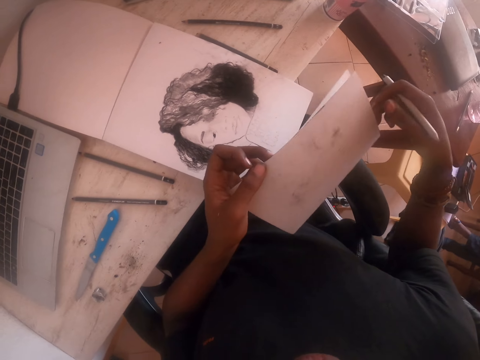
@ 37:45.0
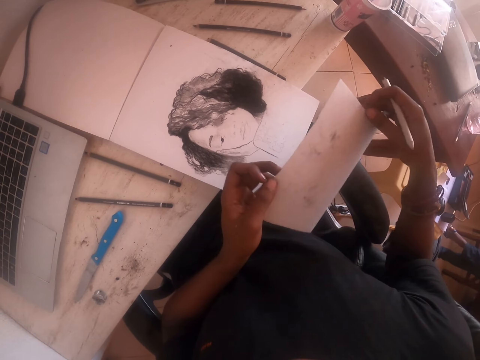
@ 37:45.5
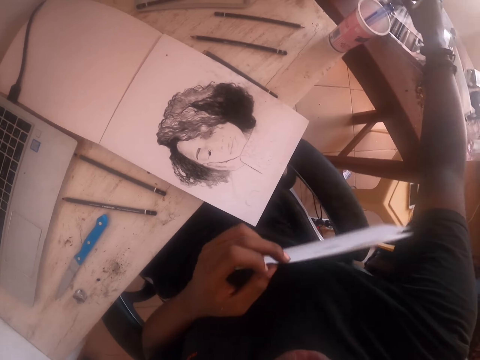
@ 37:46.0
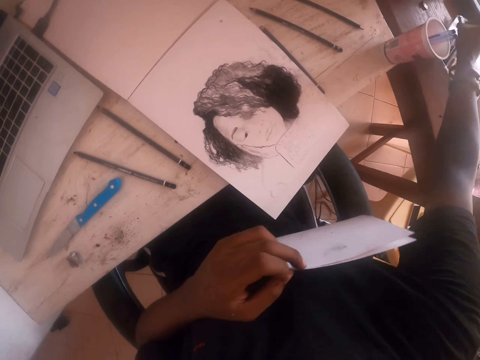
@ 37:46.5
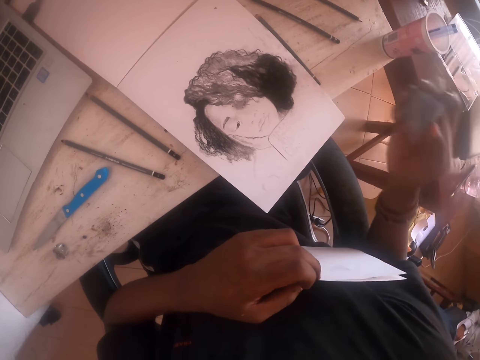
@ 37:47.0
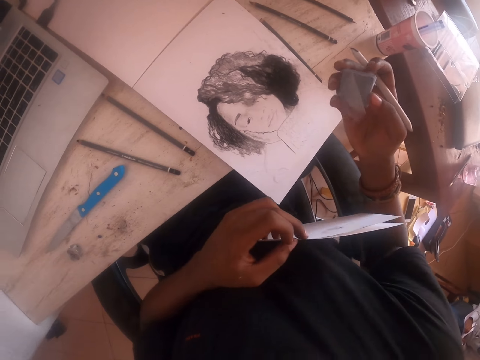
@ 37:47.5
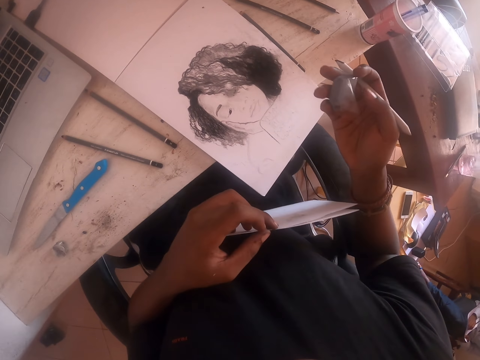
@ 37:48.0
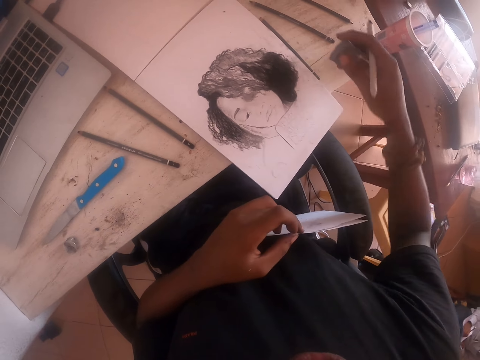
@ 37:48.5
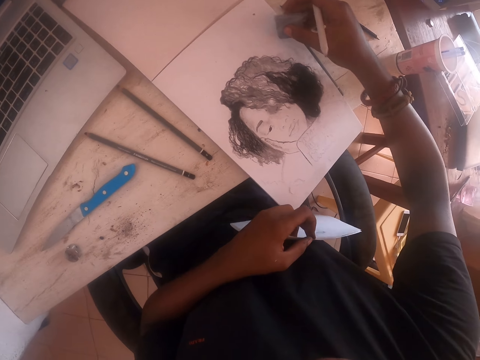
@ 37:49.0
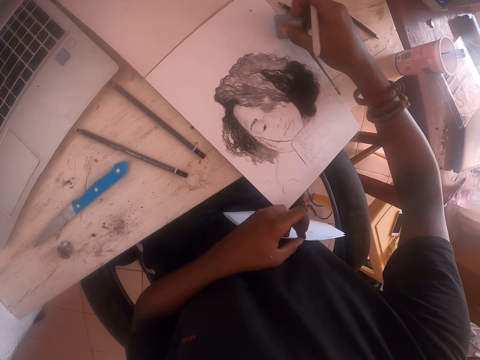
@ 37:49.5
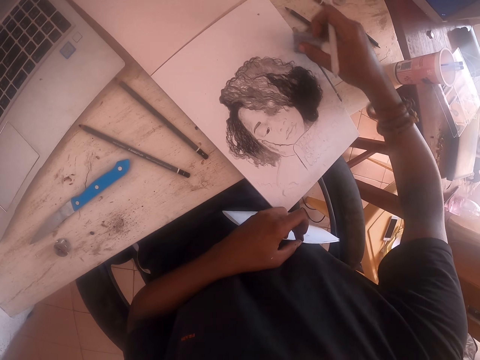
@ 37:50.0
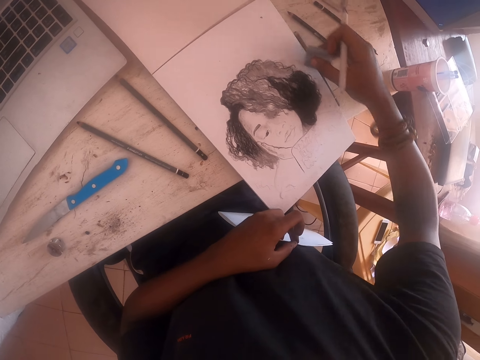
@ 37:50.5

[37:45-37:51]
The camera wearer moves around the paper with the left hand. They stretch the right hand. They pick up an object. They hold the object with the right hand. They check the object. They rub the object on the picture. They use the object on the drawing mat.
